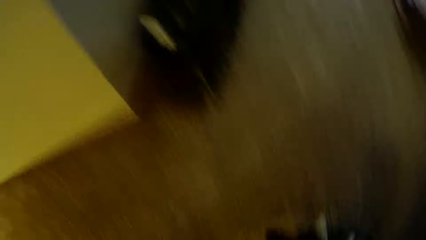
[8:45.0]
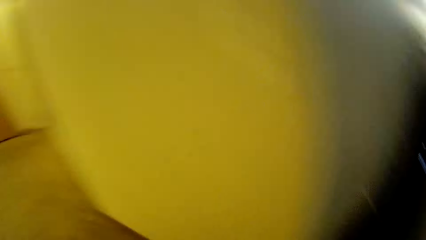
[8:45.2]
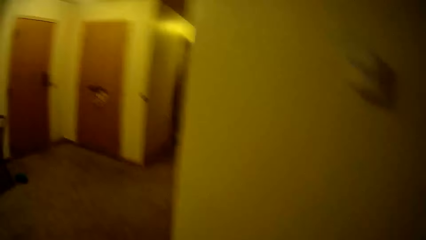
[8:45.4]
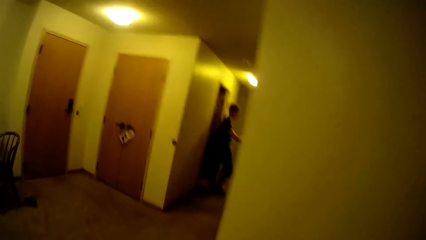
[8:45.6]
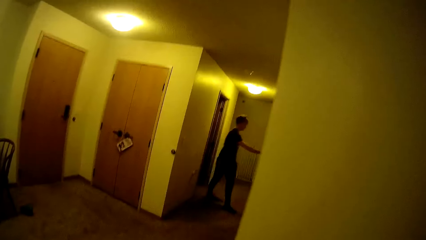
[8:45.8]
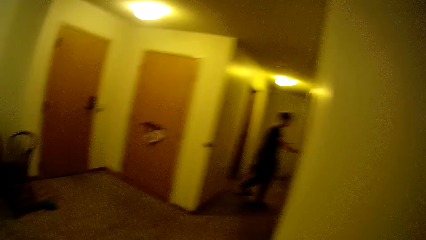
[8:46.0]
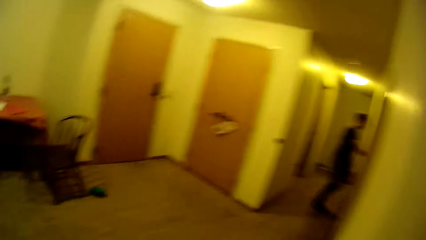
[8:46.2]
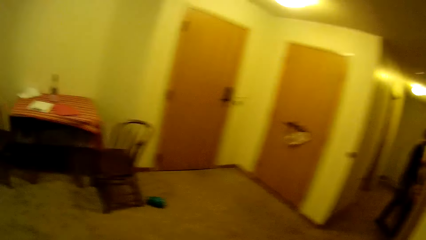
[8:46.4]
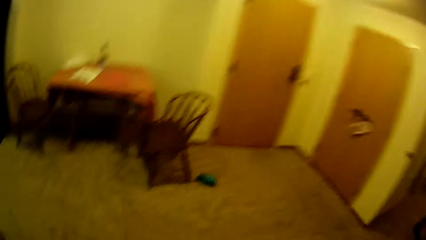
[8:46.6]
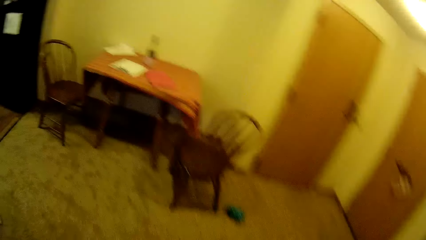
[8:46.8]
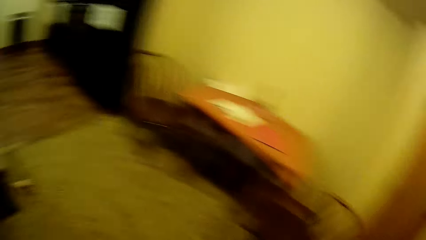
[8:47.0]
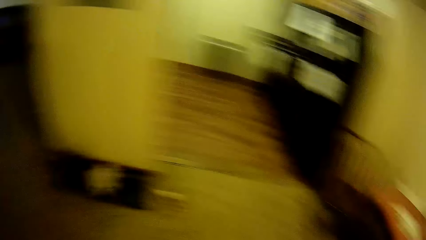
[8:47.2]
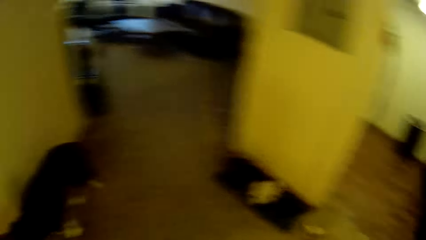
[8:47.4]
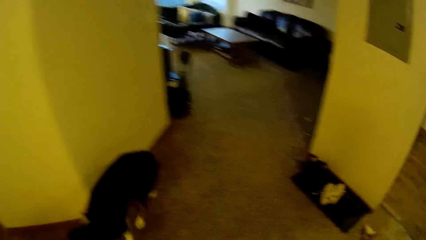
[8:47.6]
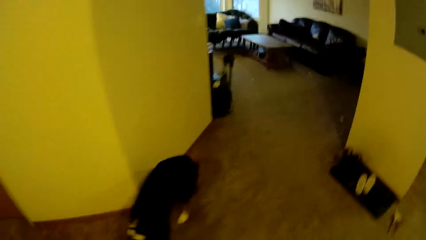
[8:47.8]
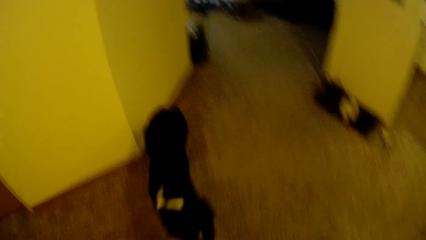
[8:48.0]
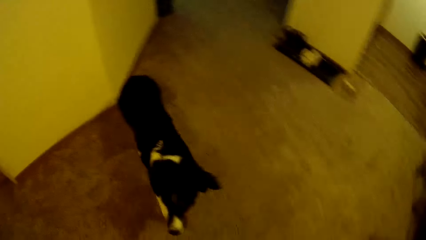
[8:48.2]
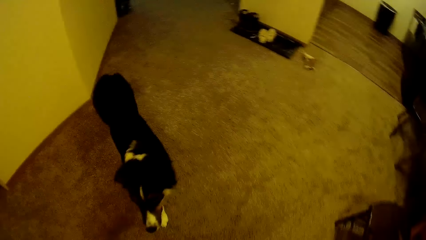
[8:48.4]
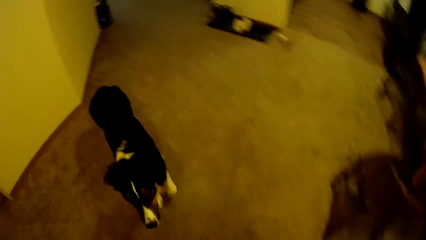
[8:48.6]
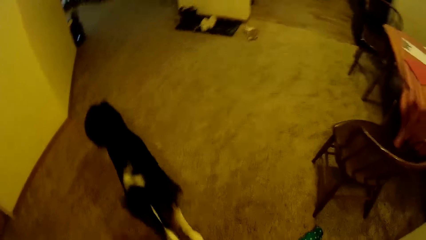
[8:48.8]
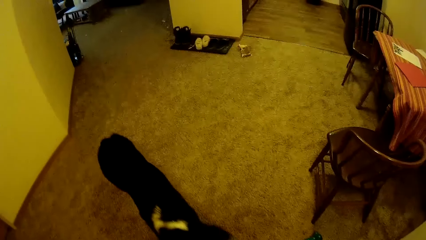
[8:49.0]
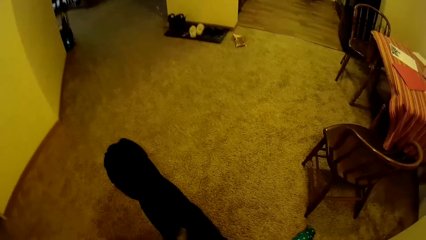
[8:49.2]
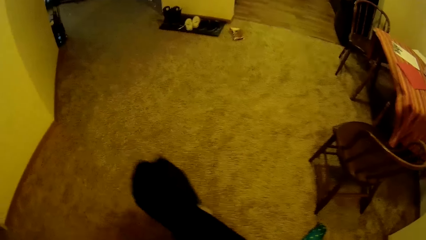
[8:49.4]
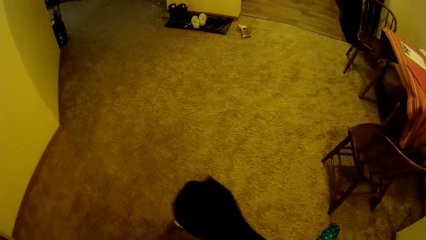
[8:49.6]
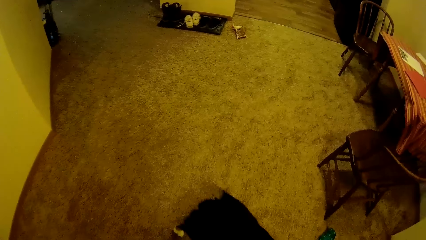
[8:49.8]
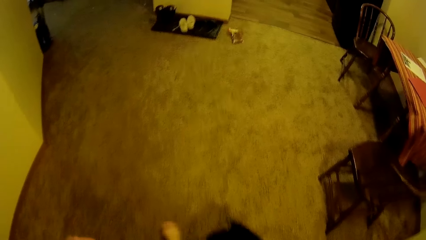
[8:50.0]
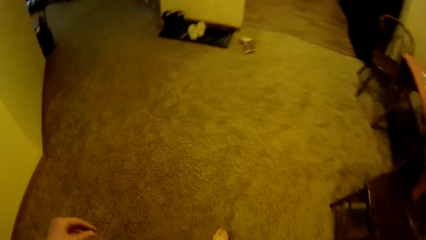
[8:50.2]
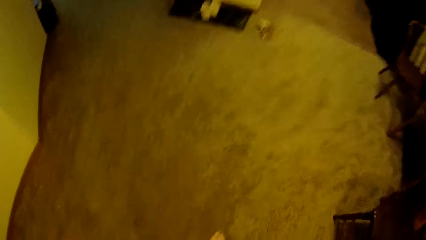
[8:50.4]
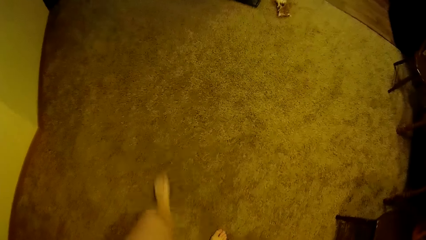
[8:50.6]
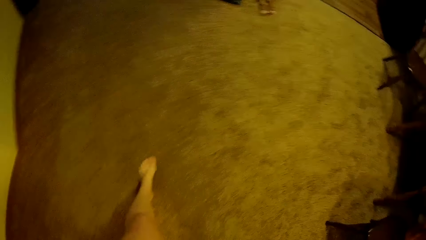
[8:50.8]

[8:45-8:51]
A man walks into a room.

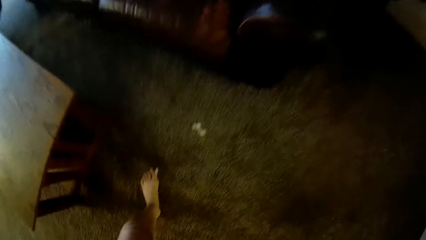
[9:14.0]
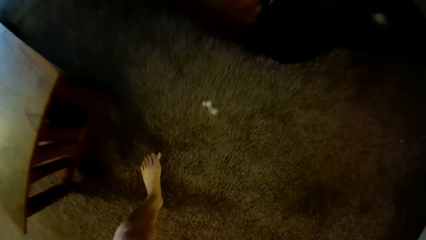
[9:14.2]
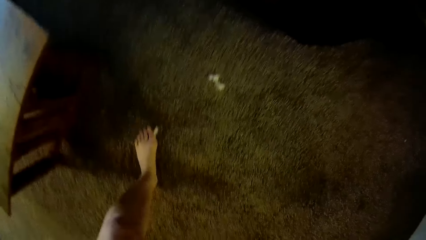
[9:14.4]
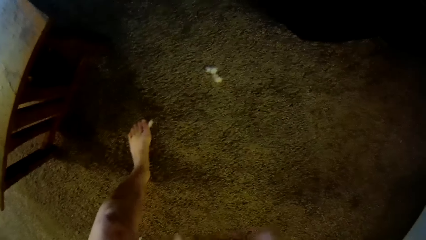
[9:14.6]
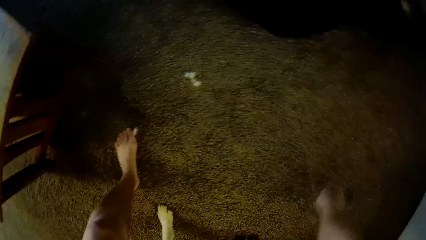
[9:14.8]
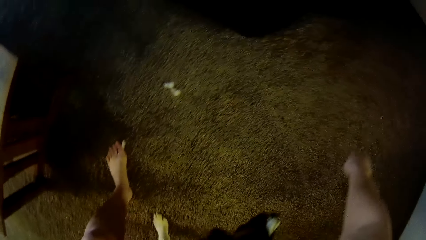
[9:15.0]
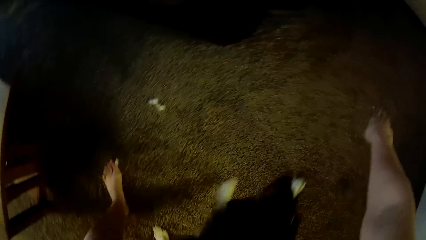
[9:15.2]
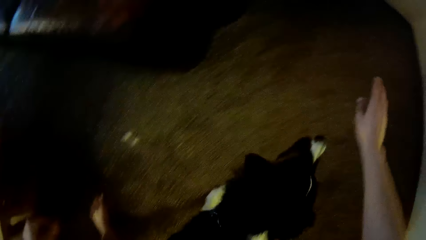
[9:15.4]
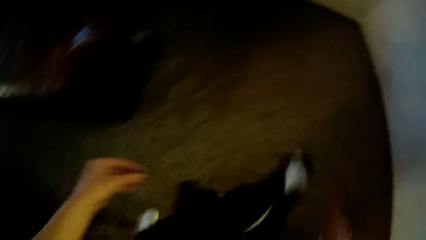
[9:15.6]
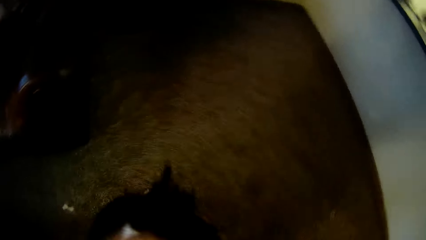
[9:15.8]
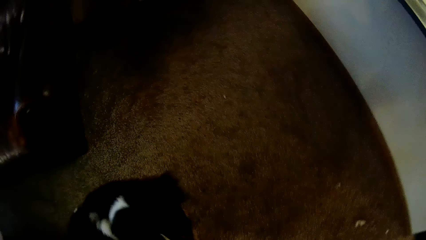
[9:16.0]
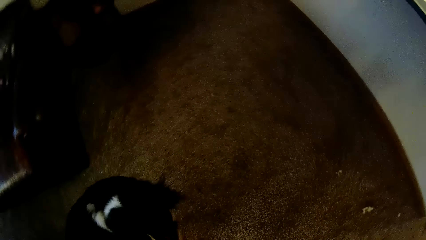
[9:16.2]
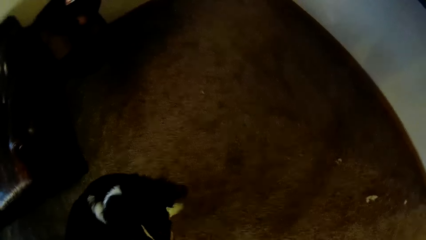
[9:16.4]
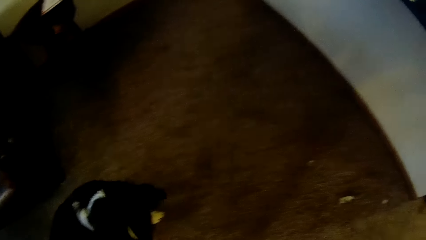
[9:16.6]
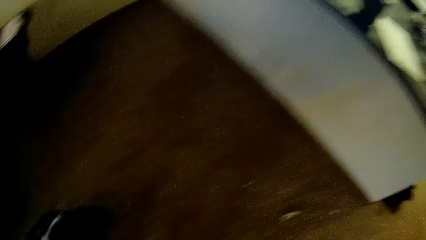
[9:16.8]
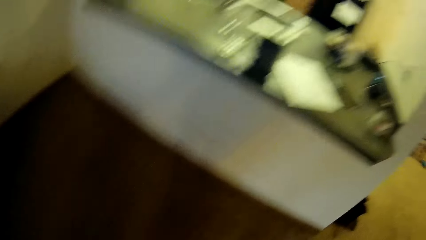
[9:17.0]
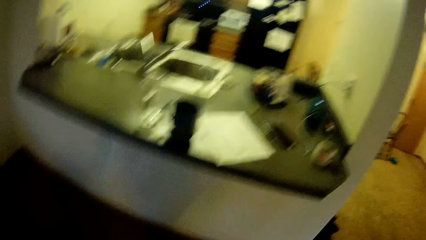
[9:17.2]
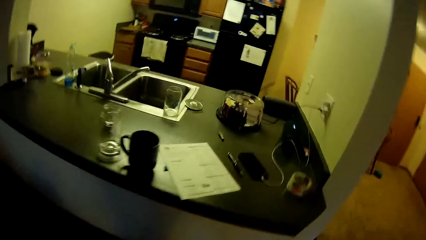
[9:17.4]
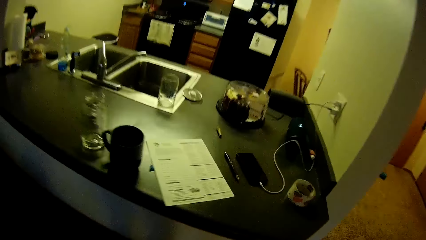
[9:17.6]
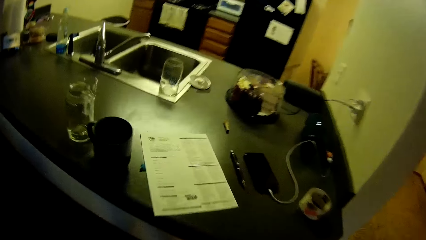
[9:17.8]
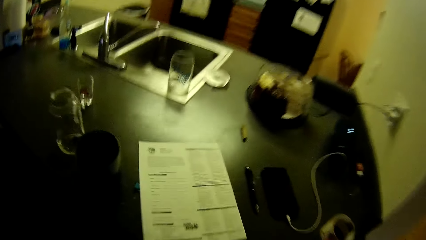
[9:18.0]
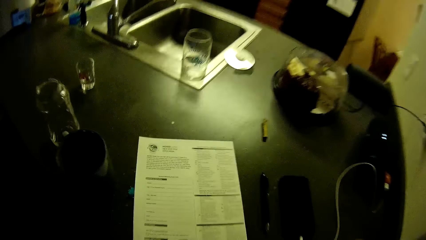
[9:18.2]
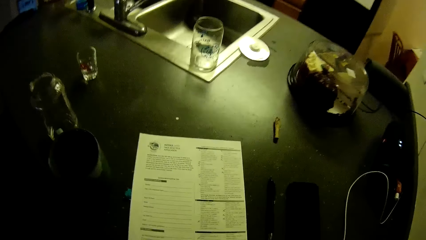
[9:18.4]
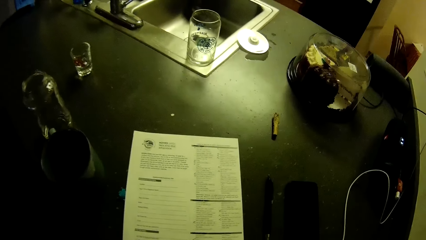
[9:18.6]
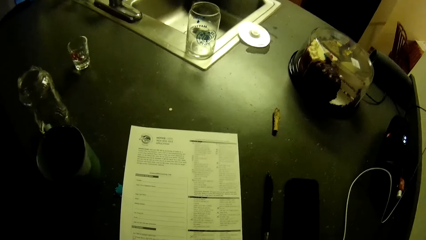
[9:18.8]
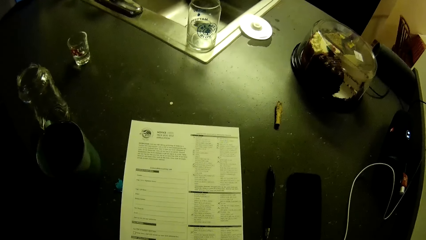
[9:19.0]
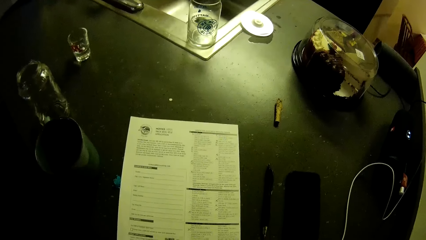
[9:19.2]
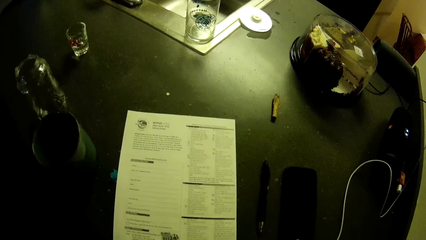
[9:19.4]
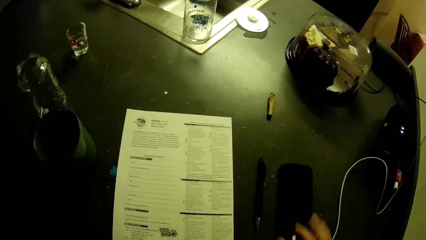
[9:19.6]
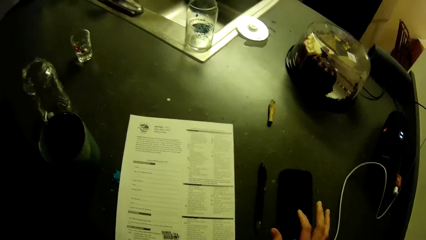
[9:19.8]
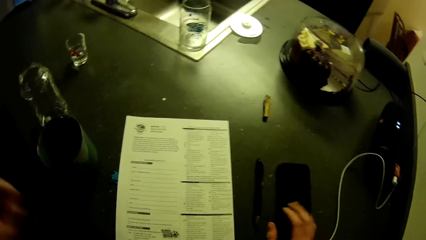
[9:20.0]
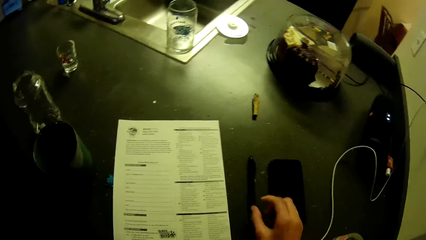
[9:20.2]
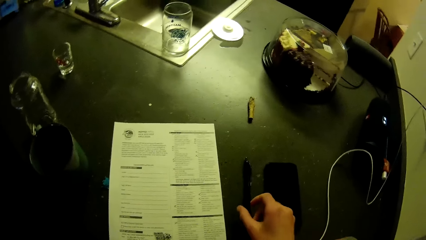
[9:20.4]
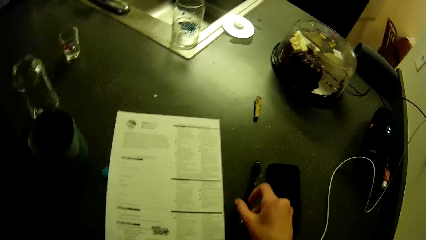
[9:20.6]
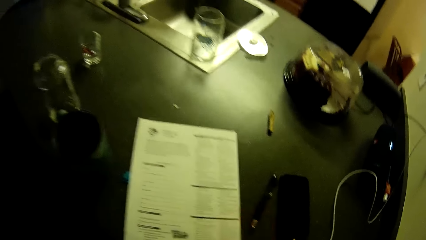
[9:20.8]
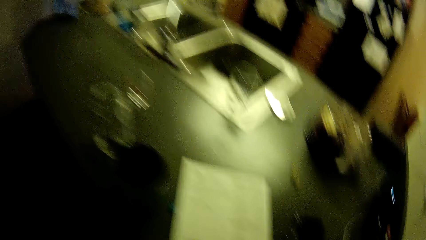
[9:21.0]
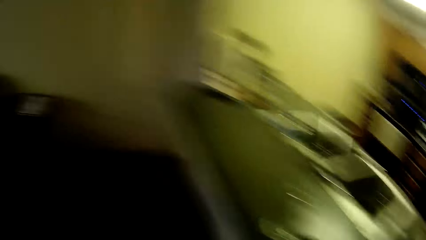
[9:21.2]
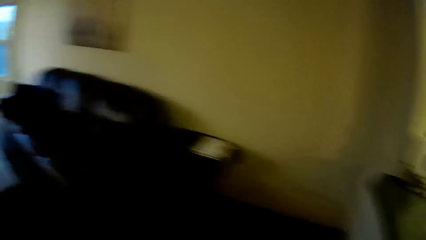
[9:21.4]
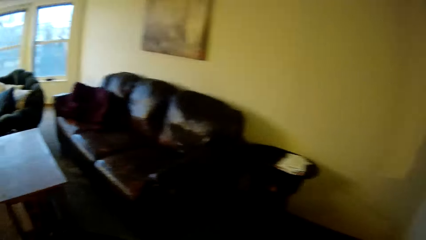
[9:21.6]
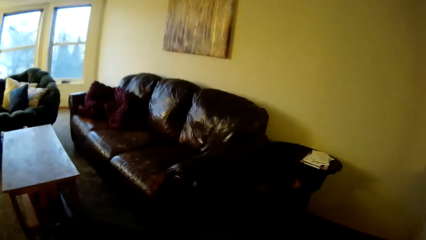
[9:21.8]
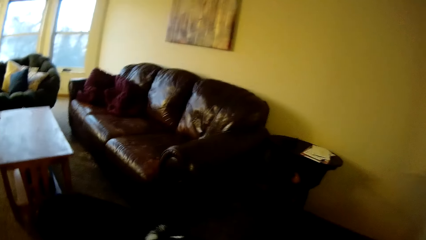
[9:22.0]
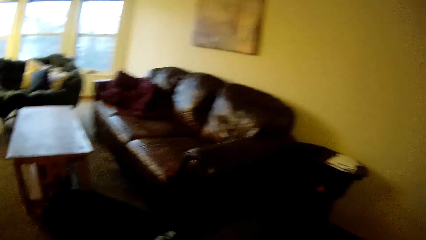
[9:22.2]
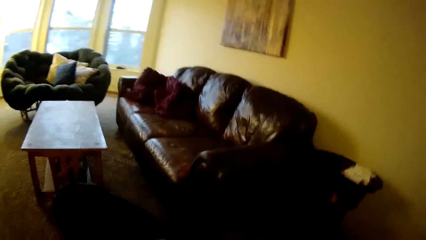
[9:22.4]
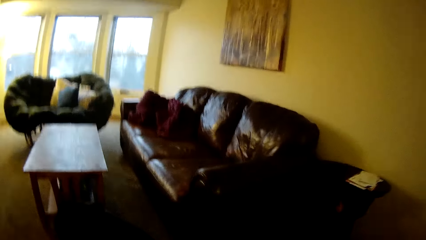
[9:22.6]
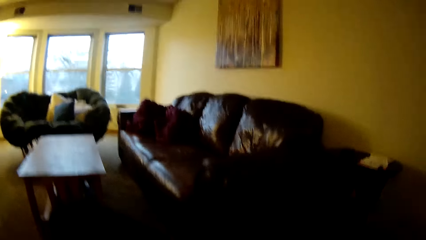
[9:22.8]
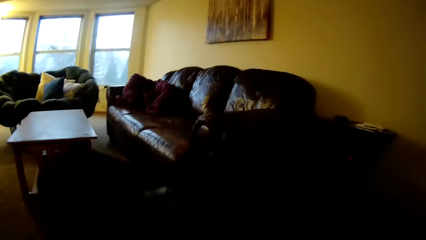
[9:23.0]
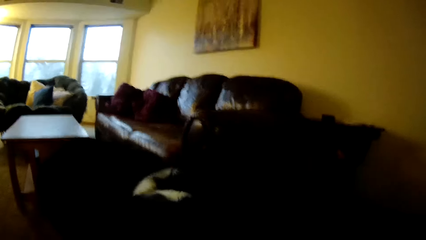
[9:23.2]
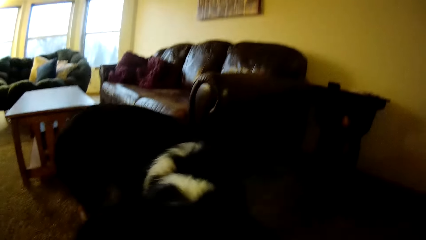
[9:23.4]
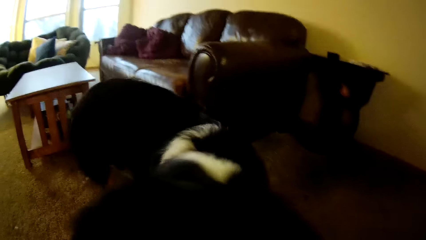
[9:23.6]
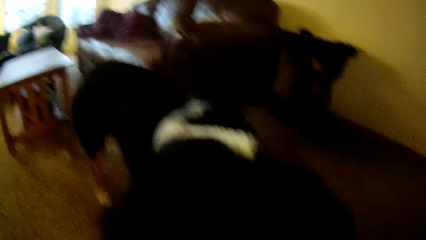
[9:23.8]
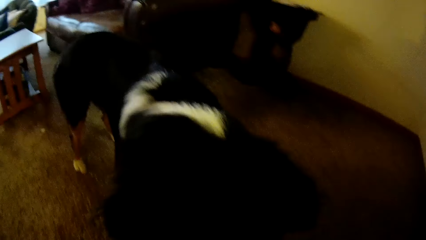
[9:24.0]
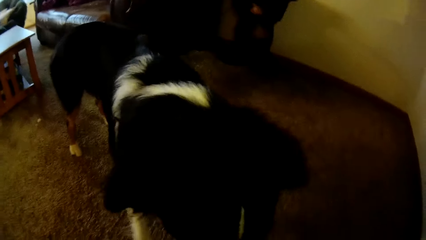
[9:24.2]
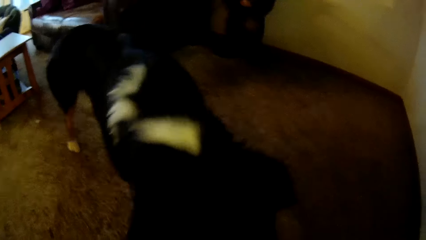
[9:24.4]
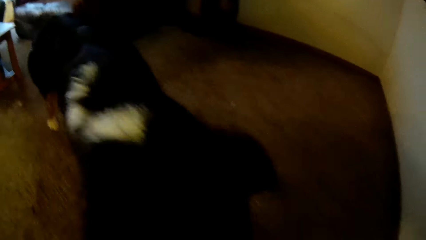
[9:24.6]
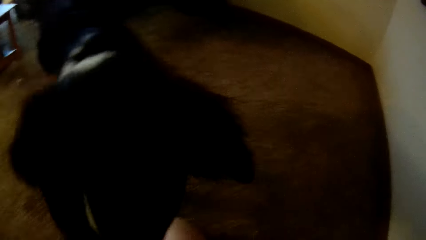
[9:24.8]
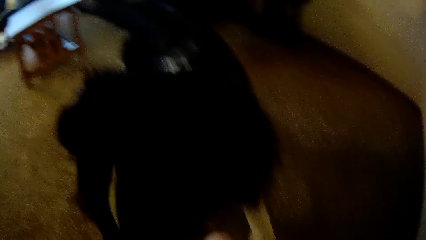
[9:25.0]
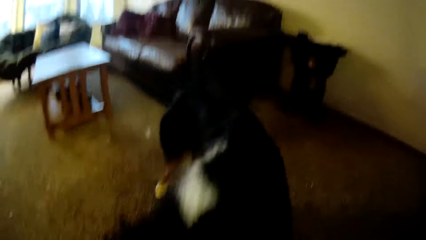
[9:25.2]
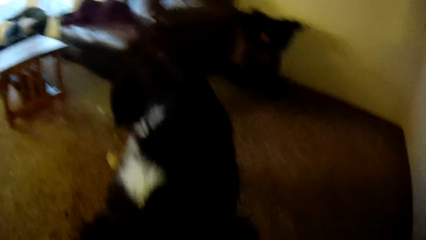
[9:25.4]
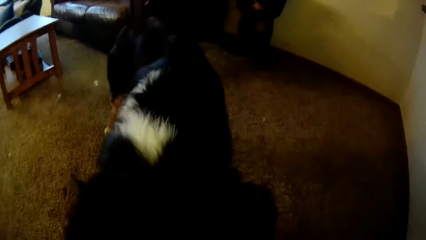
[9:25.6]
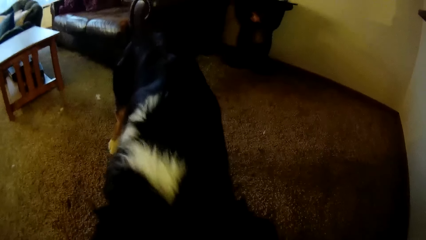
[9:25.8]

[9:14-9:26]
The camera wearer moves her hand around. She touches a pen on a kitchen slab. She trains the dog in the living room.
